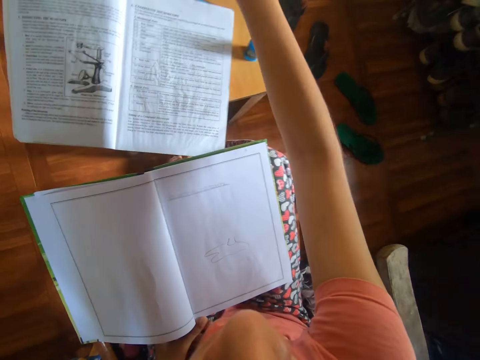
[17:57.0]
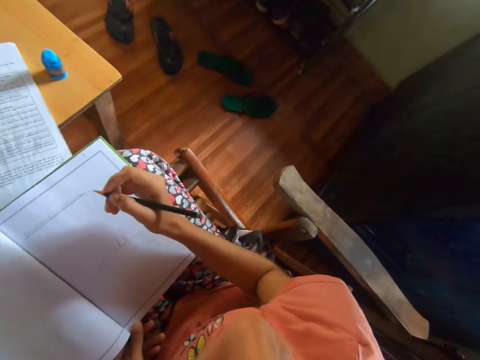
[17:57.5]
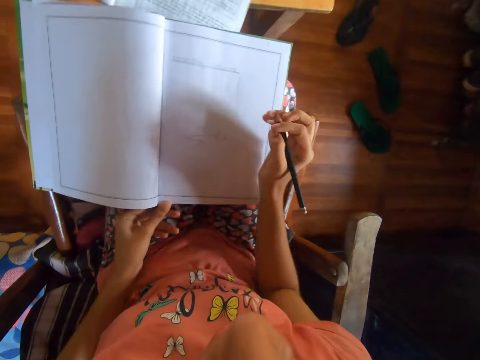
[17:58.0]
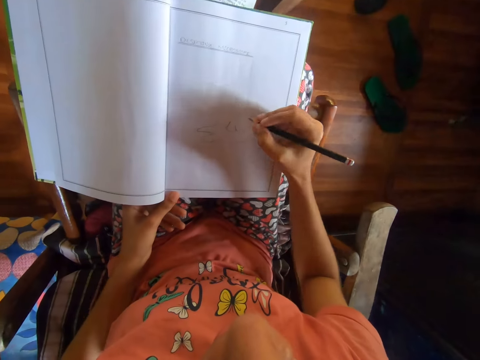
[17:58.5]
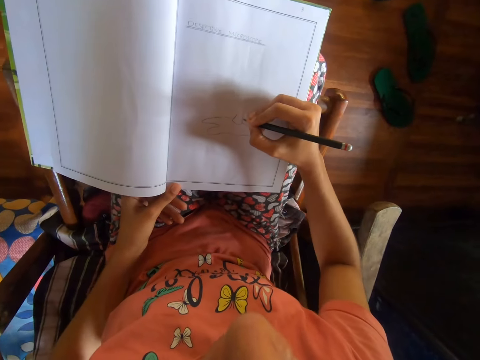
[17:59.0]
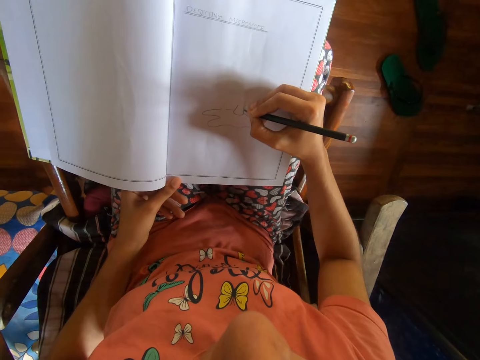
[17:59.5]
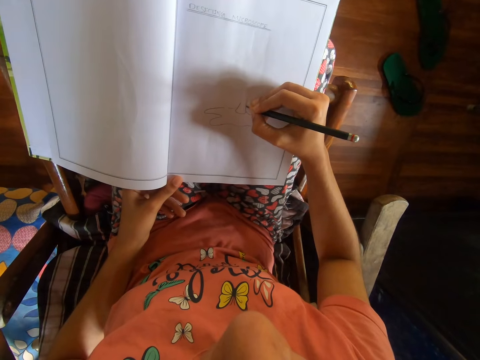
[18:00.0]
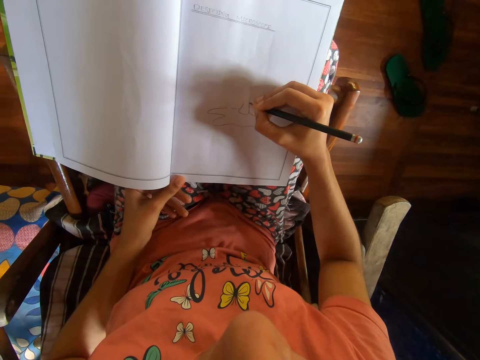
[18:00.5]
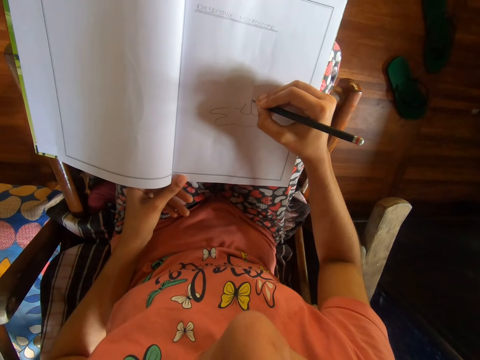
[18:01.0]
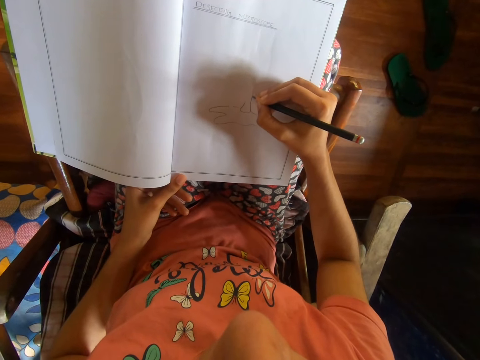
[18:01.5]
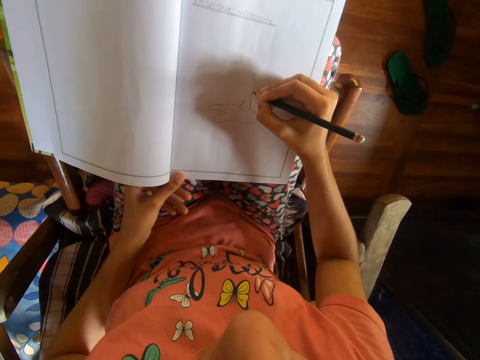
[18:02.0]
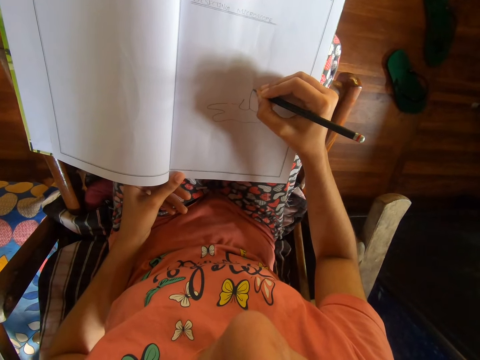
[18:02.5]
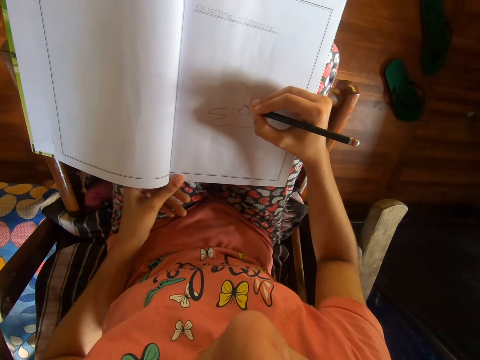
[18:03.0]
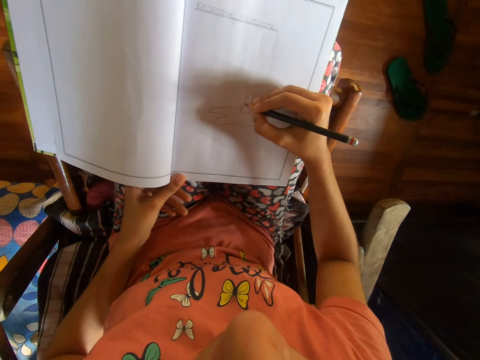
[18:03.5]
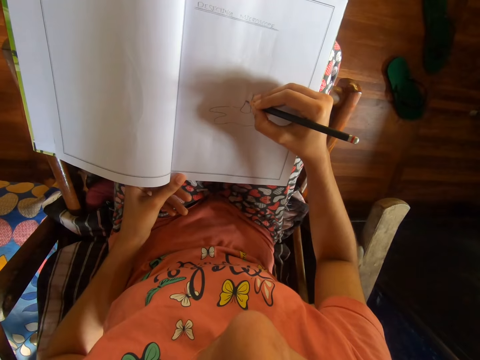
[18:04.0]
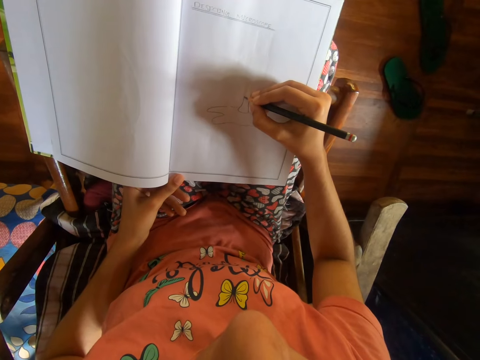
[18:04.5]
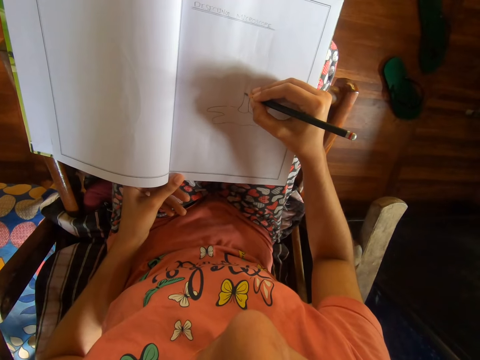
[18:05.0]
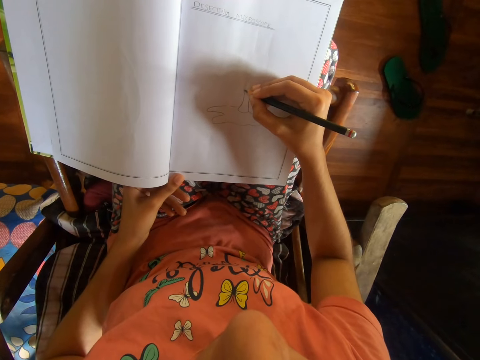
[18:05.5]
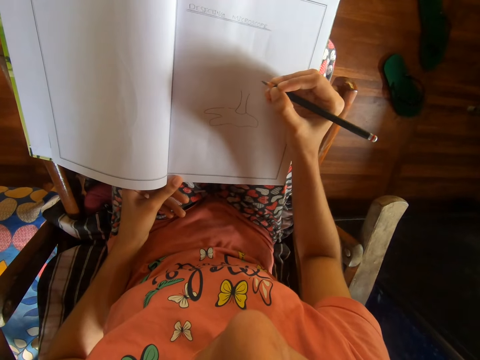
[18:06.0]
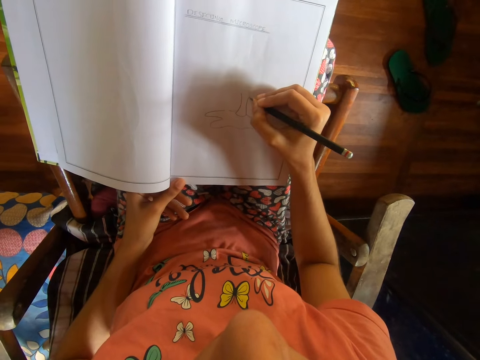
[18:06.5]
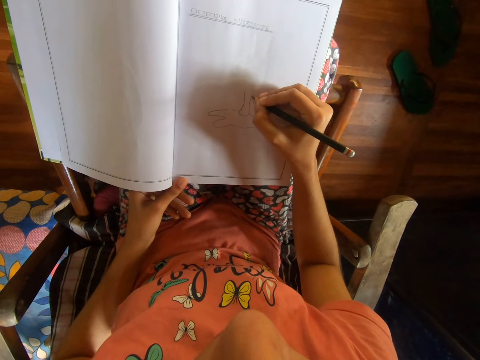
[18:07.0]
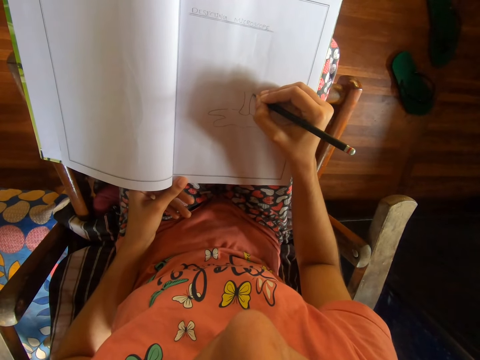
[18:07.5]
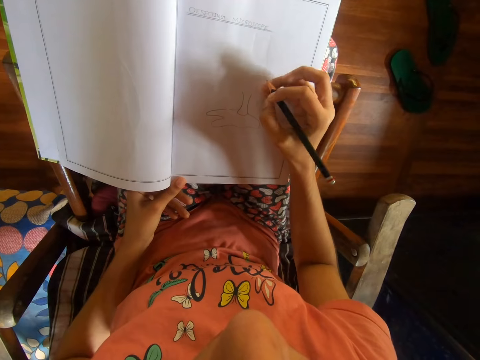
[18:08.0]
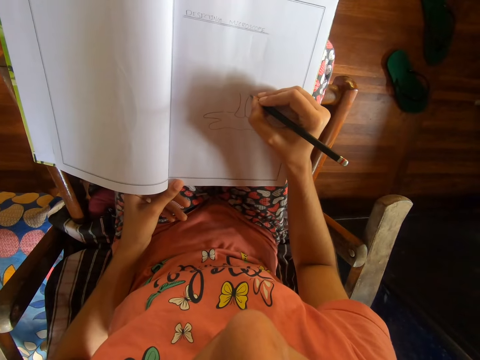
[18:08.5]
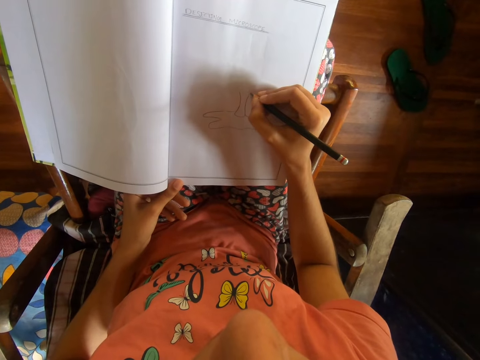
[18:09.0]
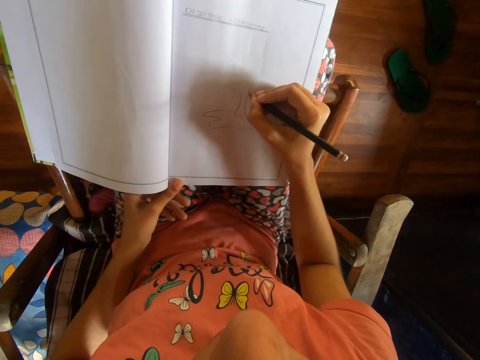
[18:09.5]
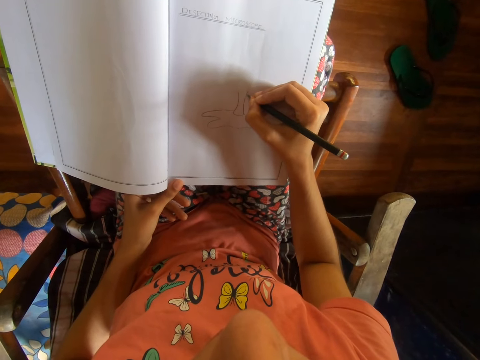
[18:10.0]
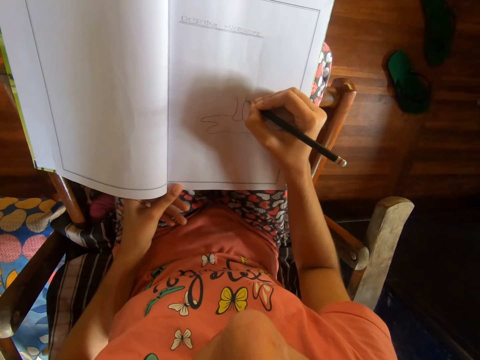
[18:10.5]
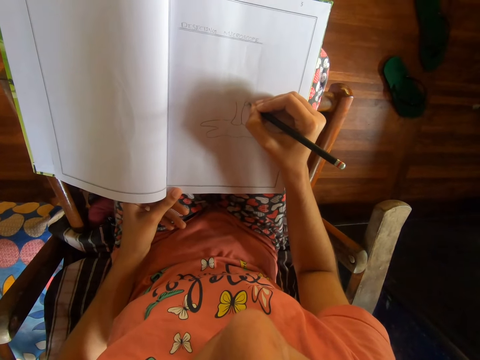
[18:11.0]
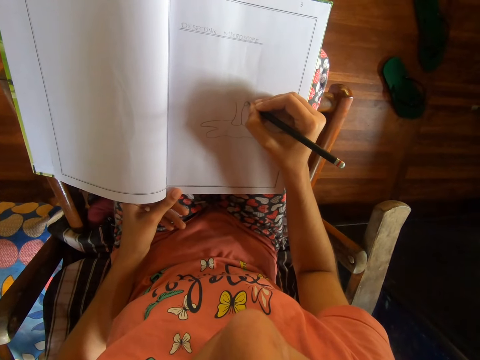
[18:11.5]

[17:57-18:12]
The camera wearer picks up the pencil from the table with his right hand. He draws in the drawing book with the pencil in his right hand.

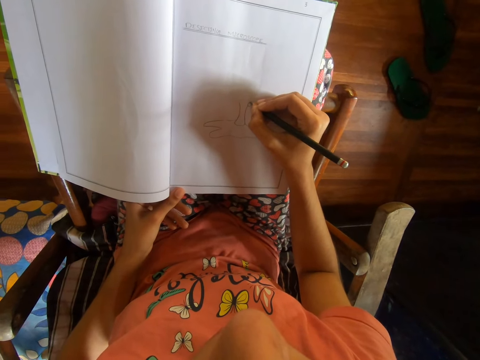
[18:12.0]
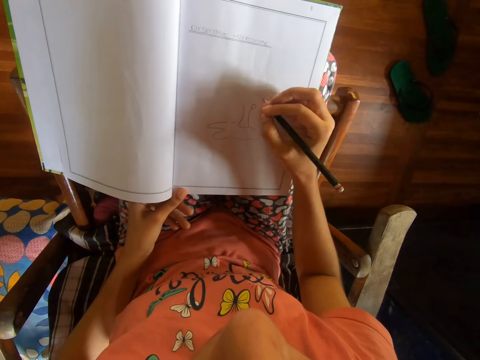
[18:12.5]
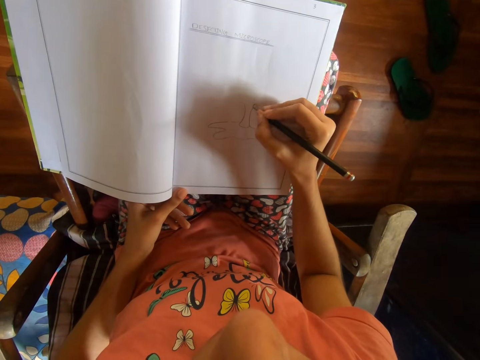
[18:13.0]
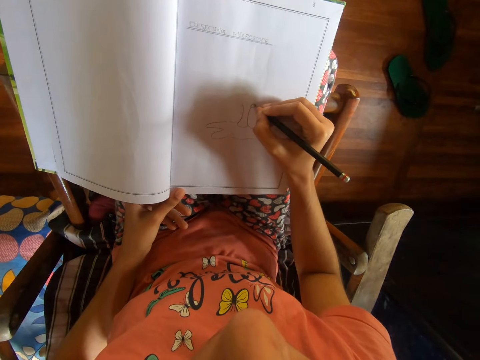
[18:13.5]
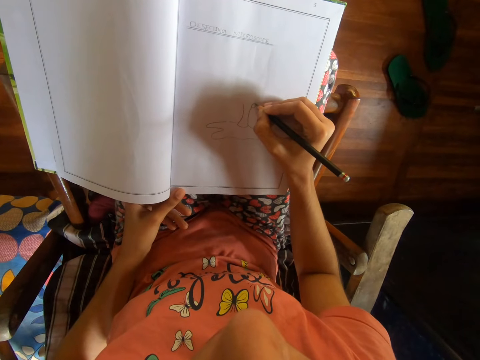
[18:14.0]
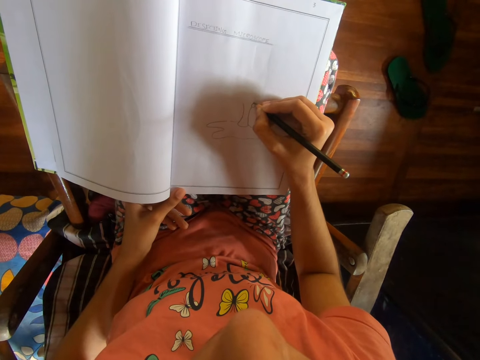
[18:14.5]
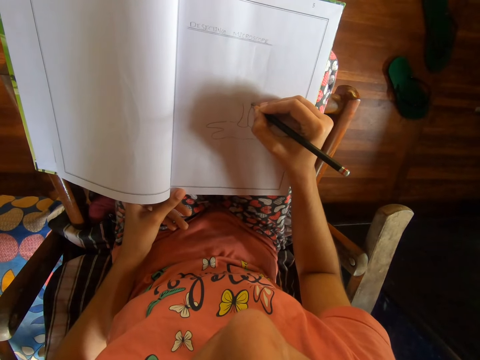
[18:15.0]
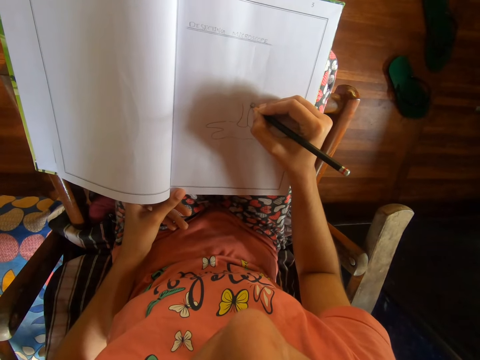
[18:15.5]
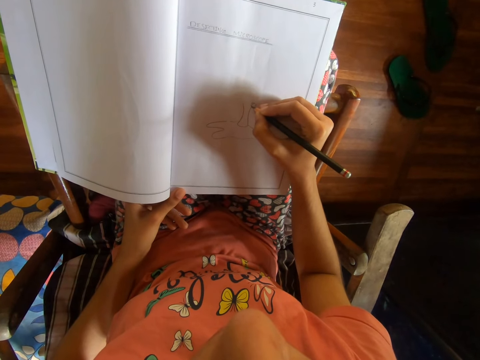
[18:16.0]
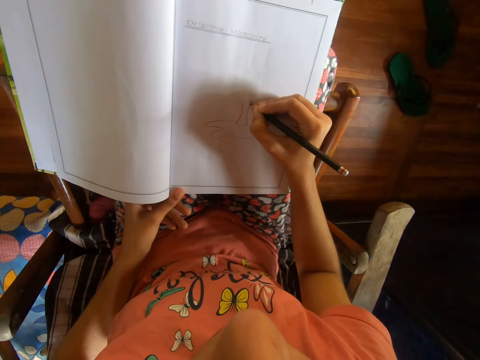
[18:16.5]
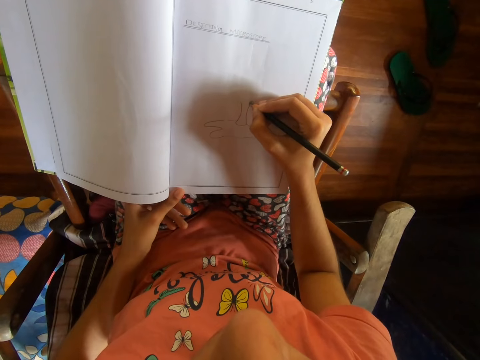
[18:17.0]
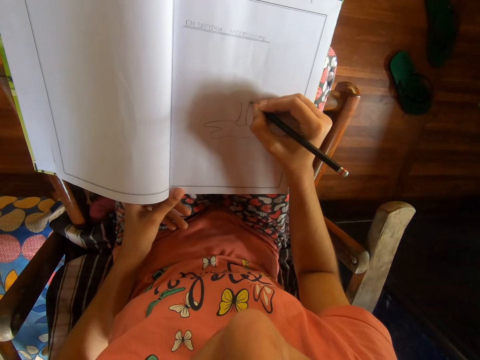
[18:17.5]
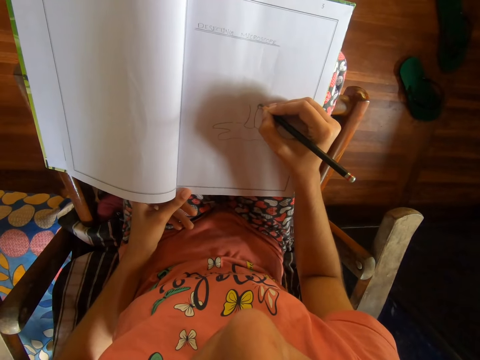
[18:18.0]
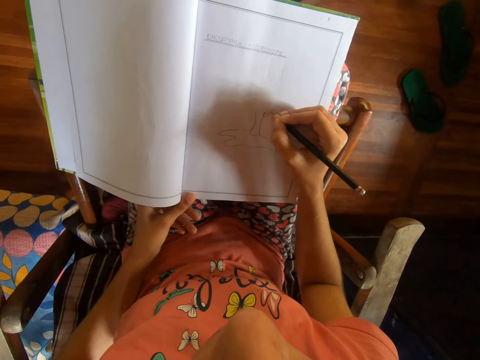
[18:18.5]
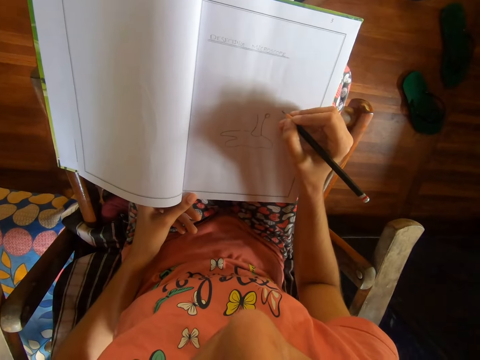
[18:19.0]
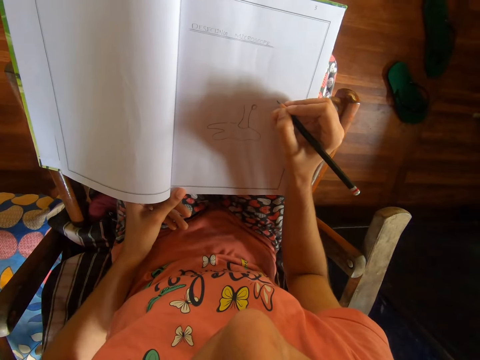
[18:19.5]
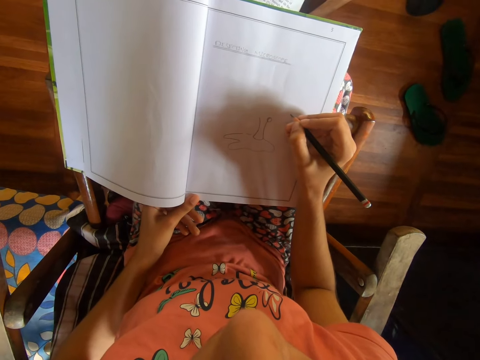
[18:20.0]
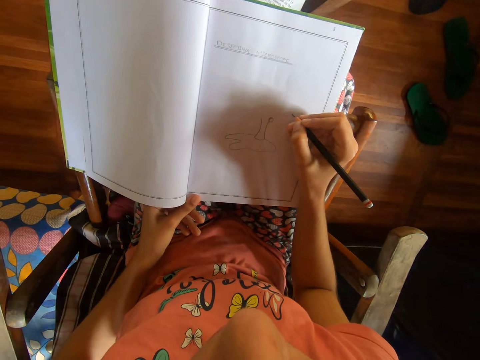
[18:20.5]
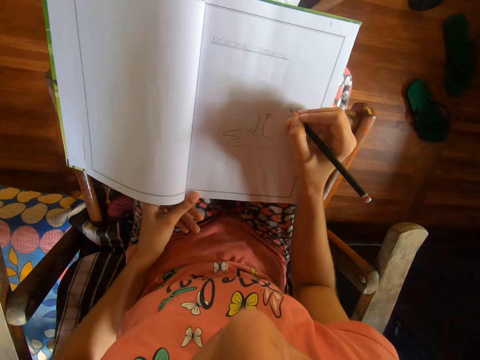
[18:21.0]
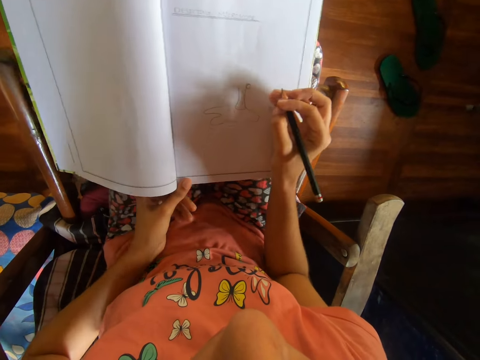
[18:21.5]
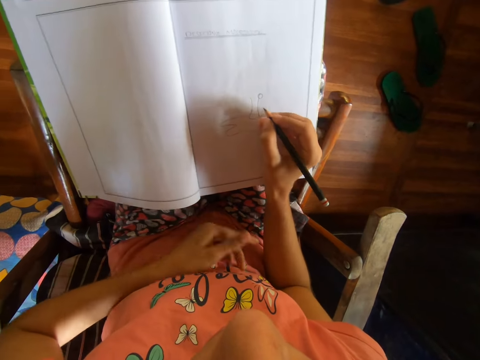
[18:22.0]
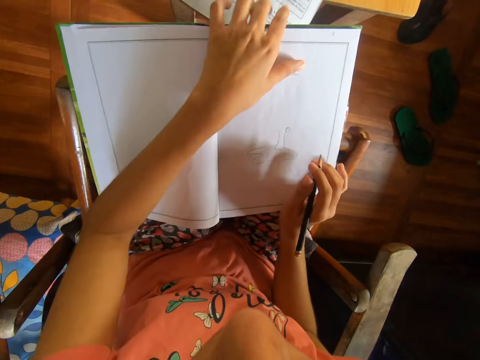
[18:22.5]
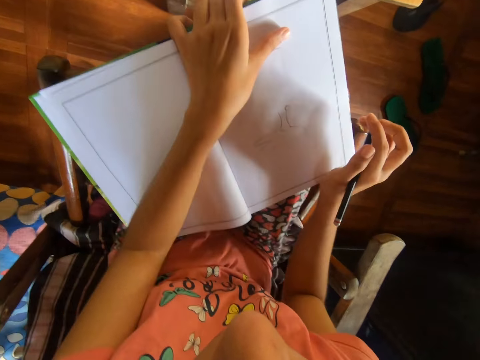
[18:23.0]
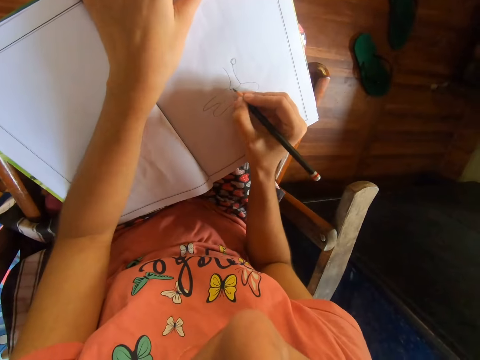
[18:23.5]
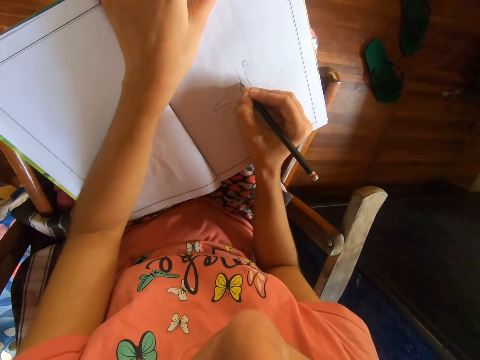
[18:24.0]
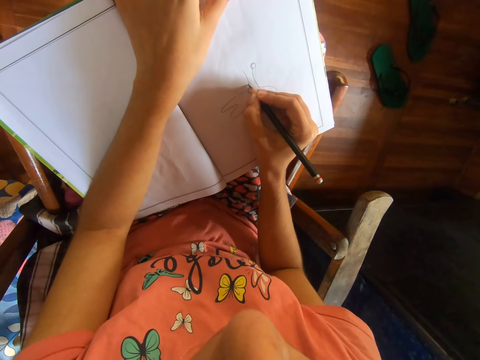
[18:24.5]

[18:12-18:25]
The camera wearer stops drawing. She turns the book on her lap with her left hand. She draws on the book on her lap with the pencil in her right hand.
